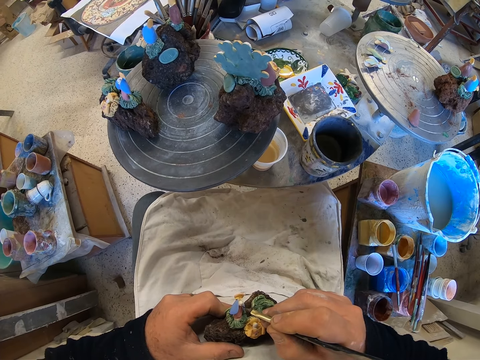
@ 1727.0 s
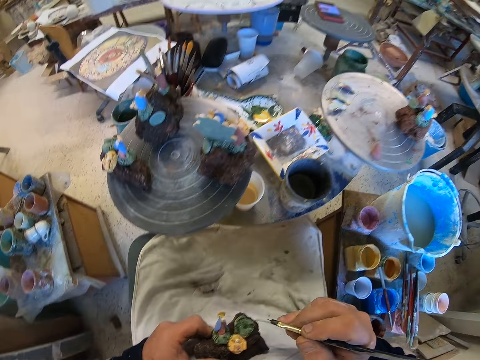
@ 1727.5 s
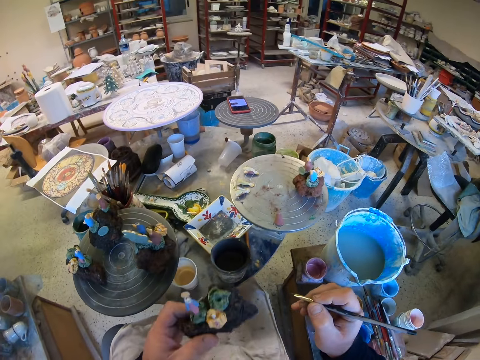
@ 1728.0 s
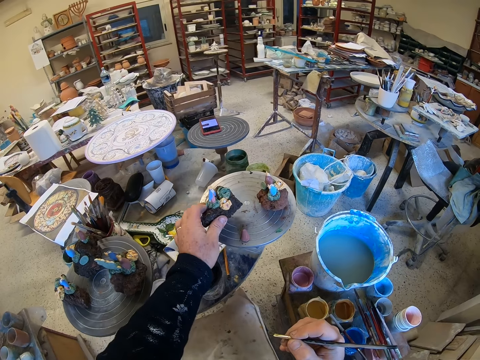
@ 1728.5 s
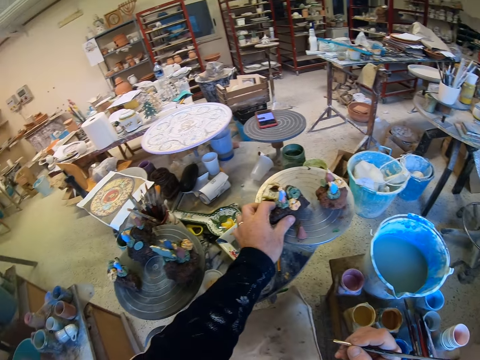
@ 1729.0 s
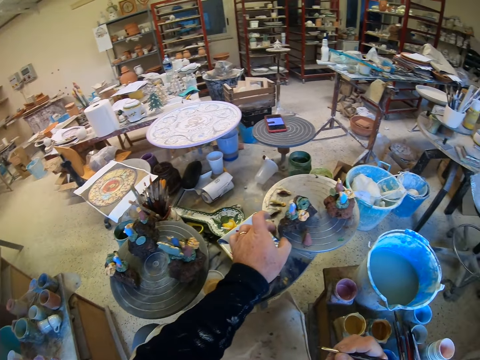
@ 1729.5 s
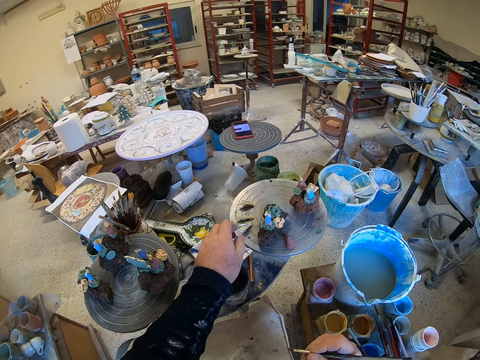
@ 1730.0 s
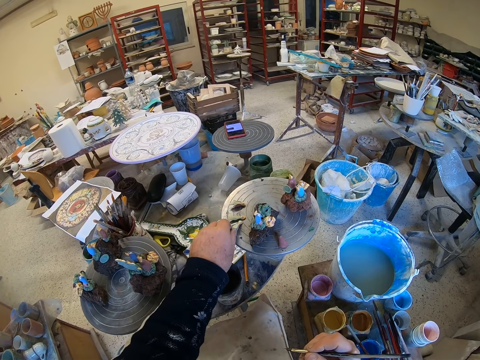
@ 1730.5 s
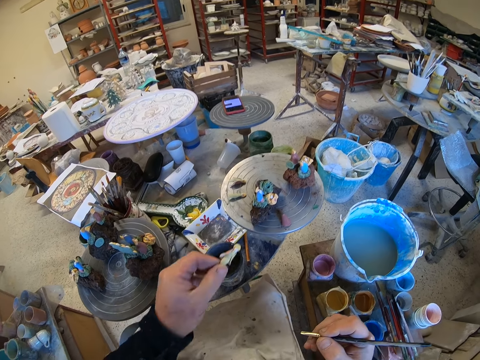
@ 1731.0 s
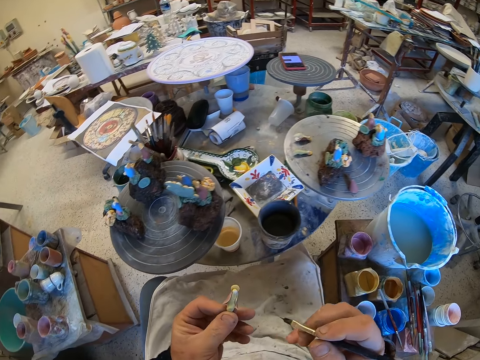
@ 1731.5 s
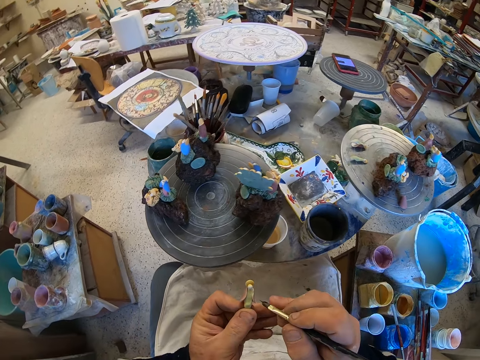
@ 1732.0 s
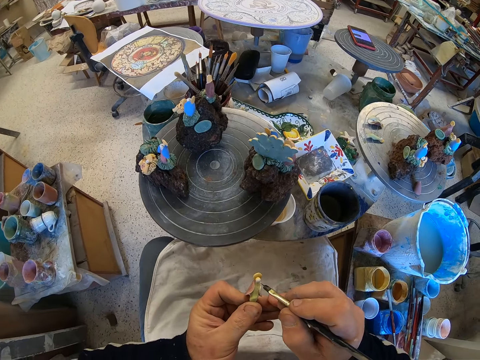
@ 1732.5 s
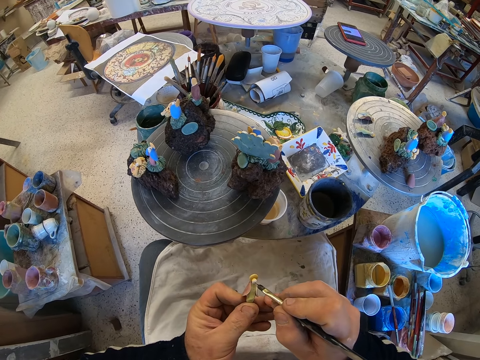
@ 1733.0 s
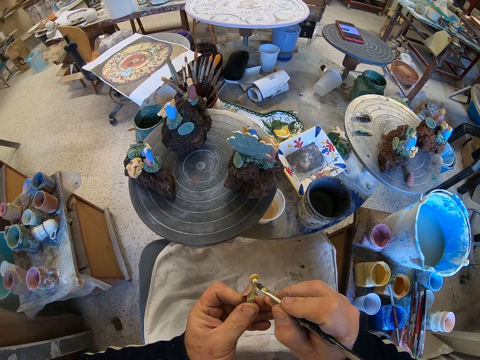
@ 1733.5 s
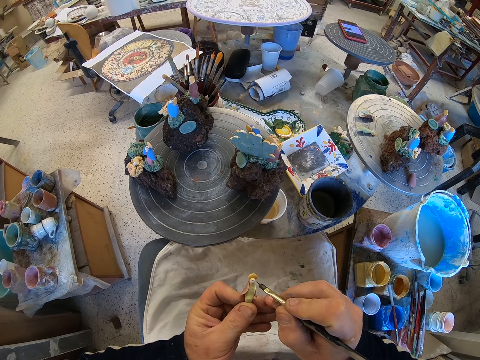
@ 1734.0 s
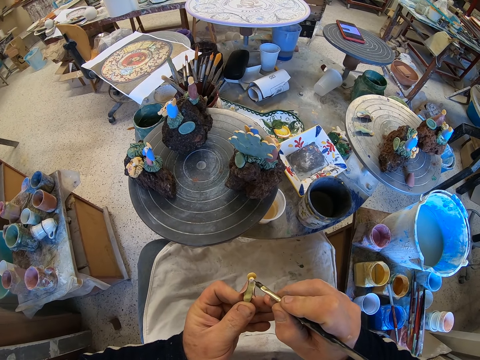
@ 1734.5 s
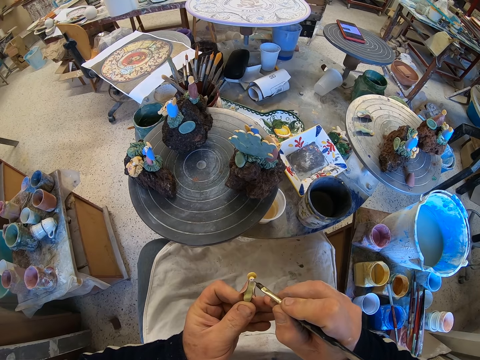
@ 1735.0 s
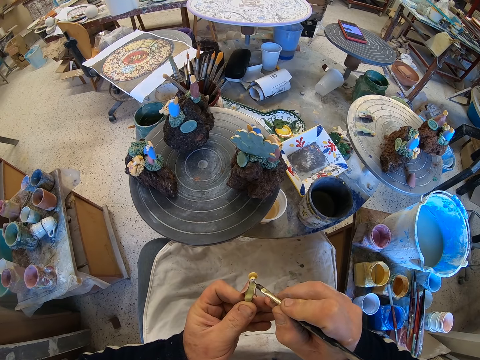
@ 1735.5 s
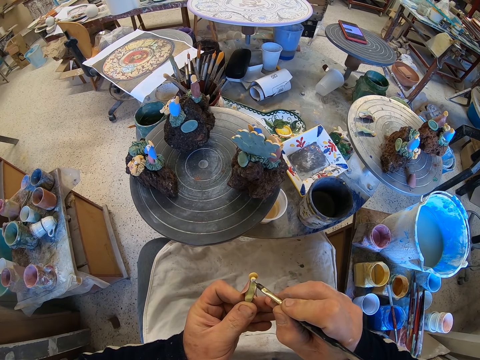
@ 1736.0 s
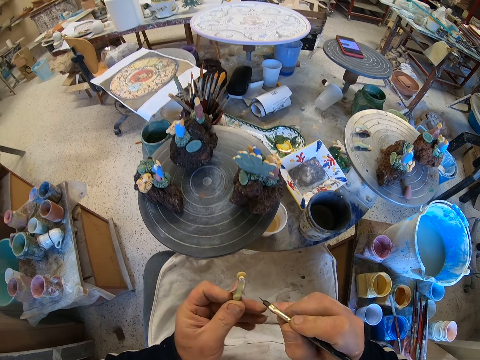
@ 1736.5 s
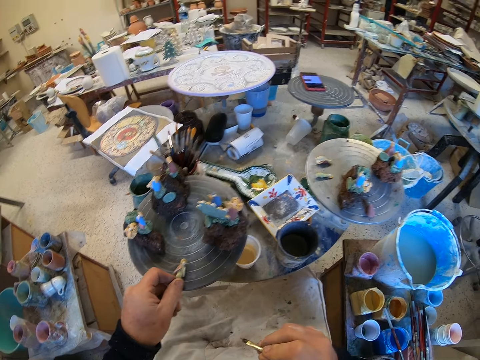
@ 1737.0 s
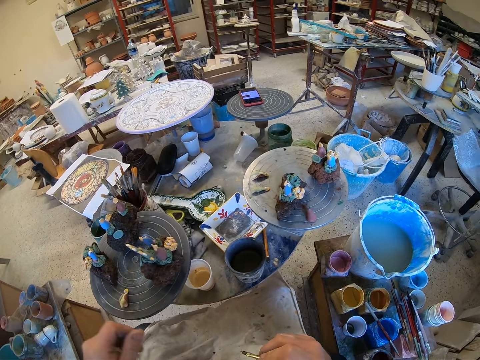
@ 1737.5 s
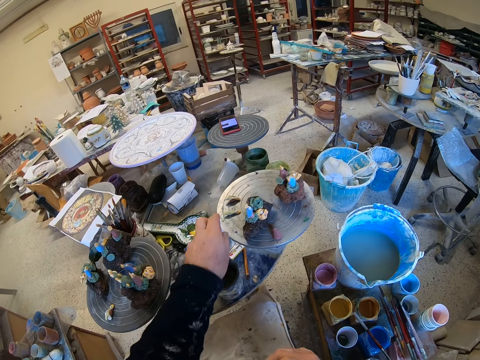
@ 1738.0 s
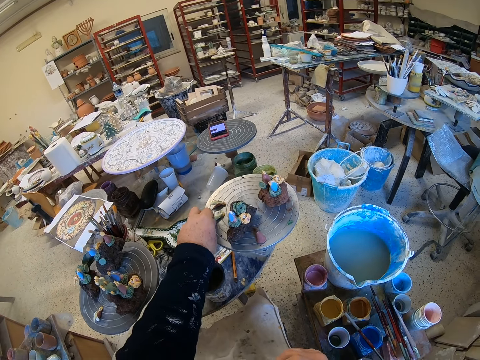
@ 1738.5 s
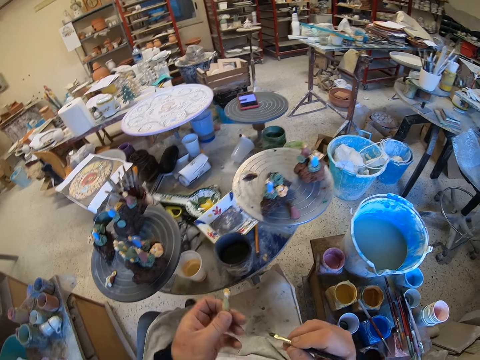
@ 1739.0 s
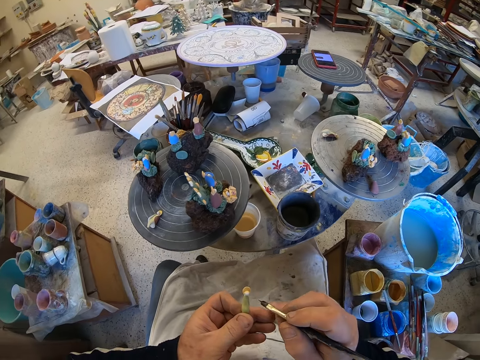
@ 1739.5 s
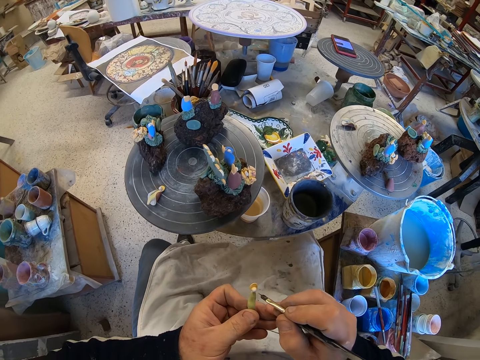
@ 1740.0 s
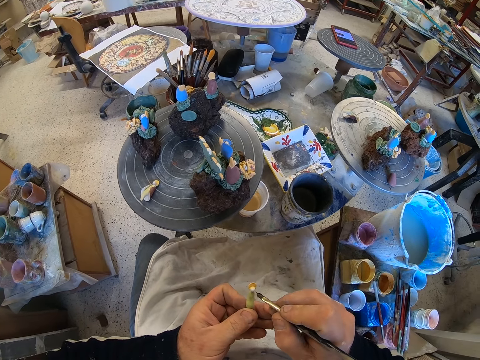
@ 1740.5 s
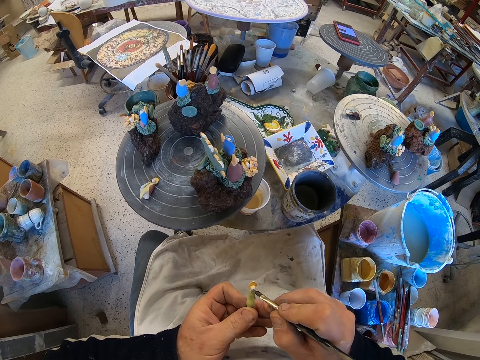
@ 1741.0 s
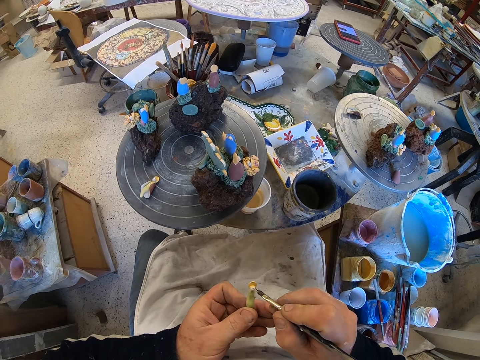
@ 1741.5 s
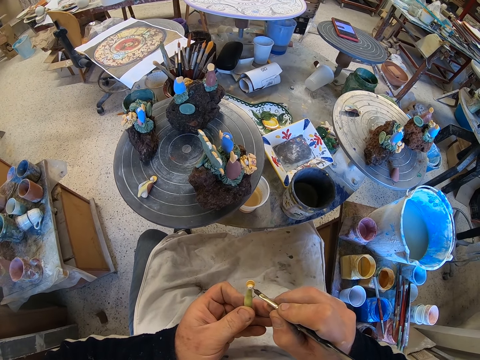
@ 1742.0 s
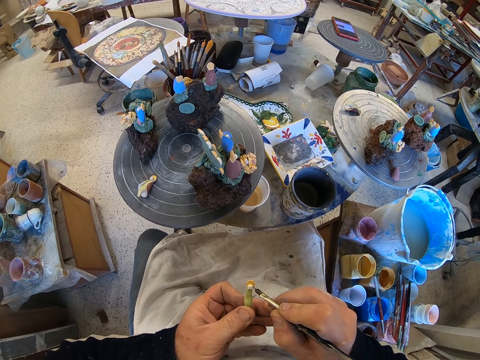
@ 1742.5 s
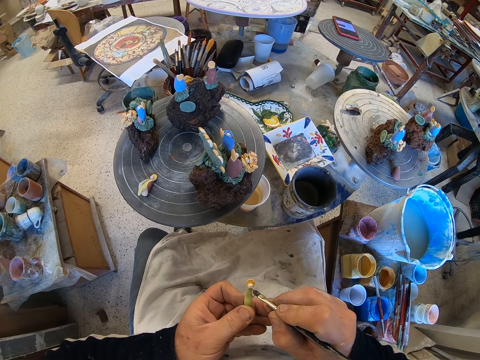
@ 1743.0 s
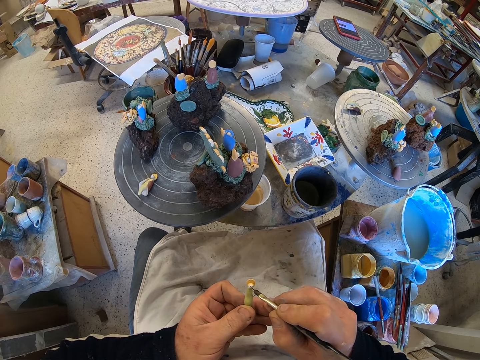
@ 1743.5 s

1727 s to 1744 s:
The camera wearer places the figurine on a table. They lift a shell from the table. They paint the shell. They place the shell on the table. They lift the shell from the table. They paint the shell.

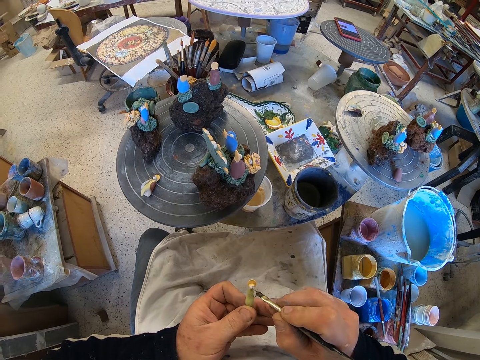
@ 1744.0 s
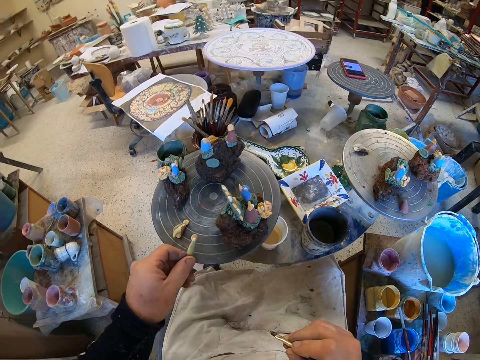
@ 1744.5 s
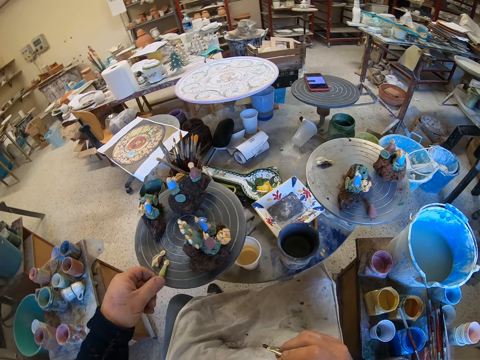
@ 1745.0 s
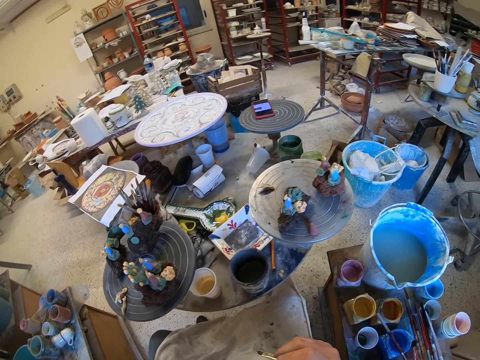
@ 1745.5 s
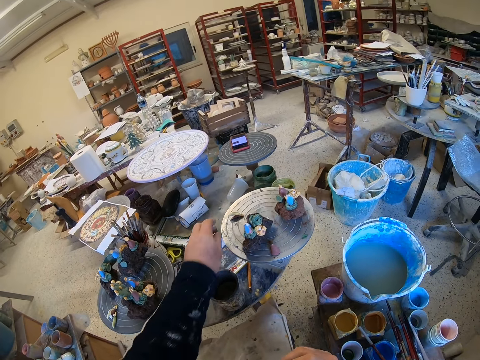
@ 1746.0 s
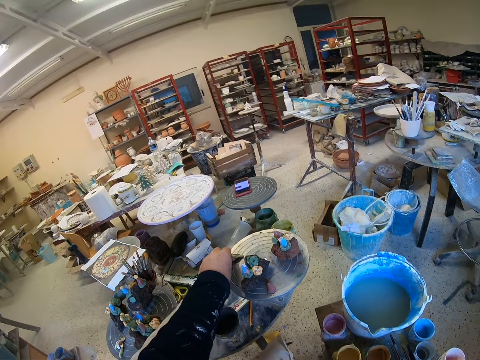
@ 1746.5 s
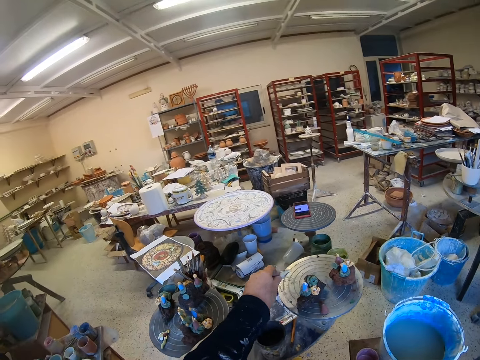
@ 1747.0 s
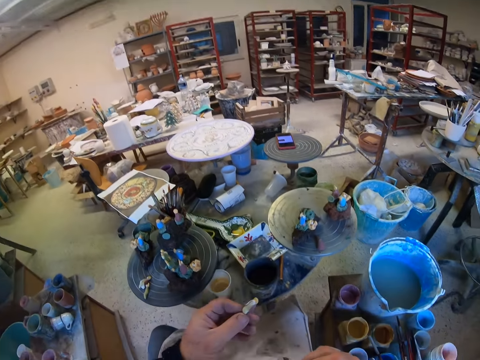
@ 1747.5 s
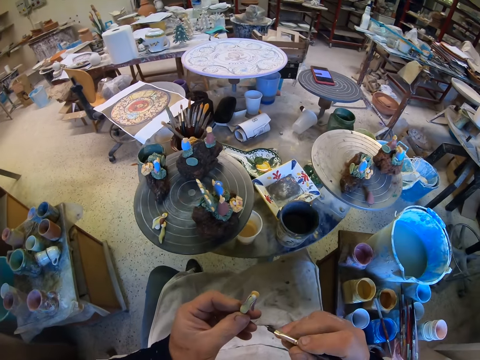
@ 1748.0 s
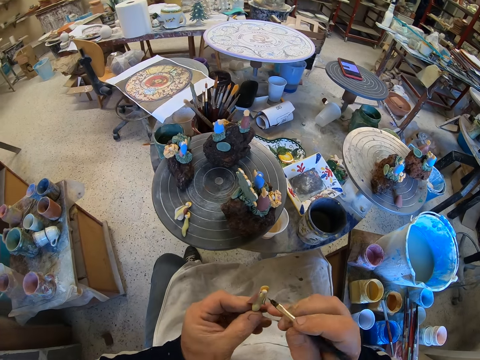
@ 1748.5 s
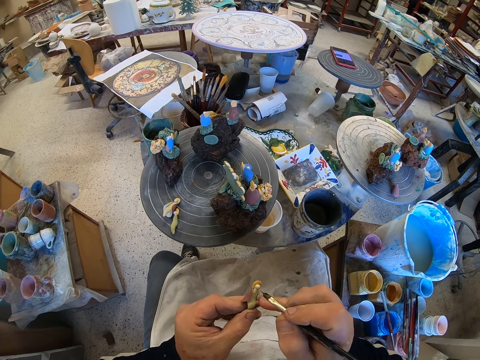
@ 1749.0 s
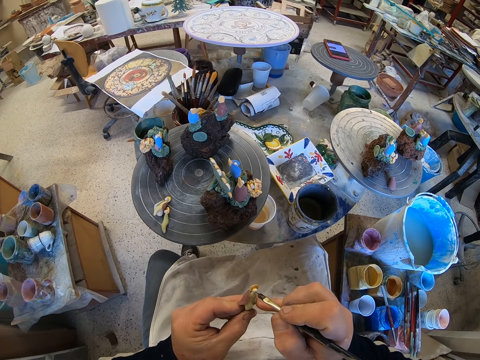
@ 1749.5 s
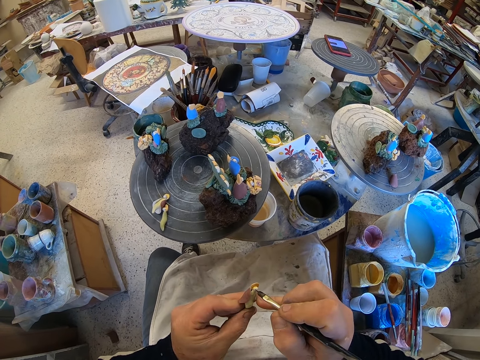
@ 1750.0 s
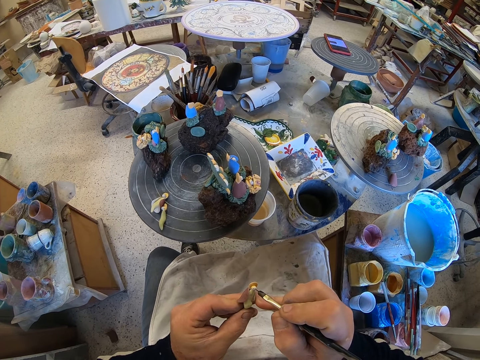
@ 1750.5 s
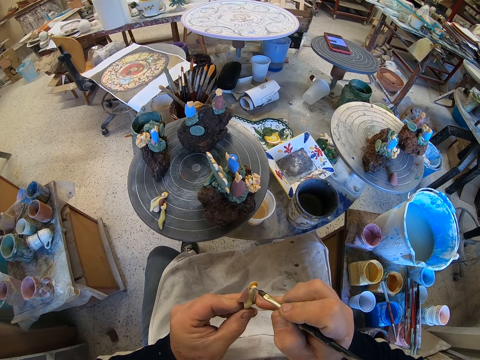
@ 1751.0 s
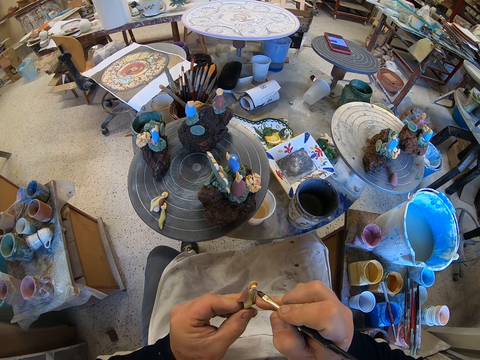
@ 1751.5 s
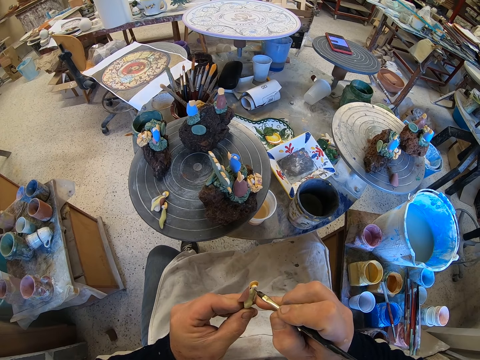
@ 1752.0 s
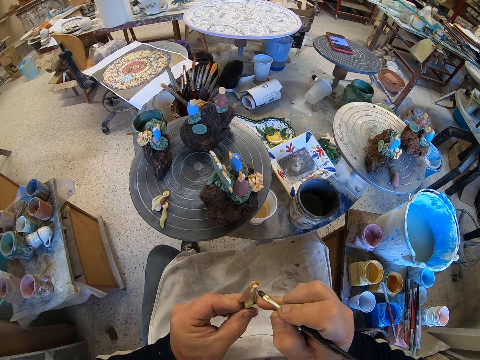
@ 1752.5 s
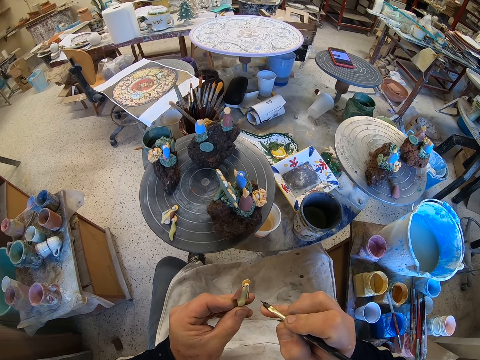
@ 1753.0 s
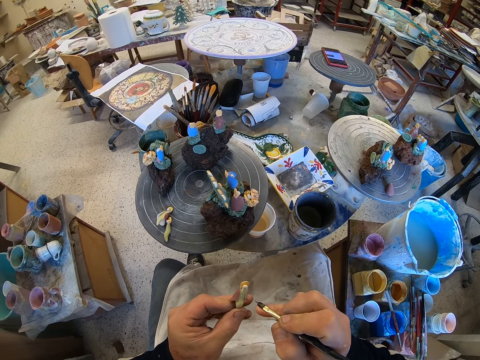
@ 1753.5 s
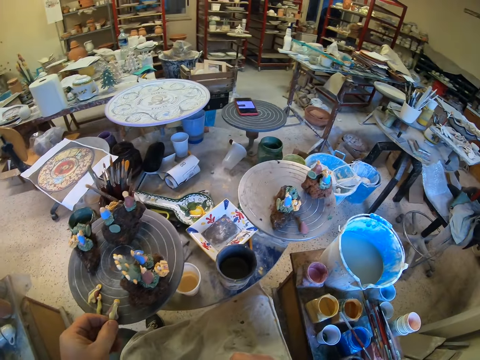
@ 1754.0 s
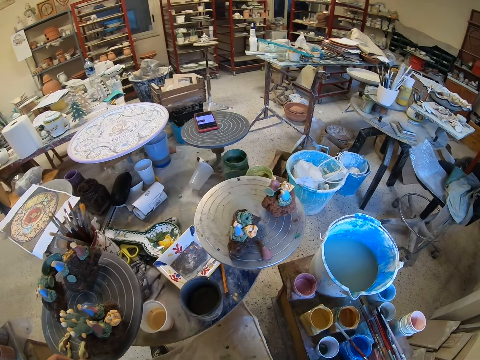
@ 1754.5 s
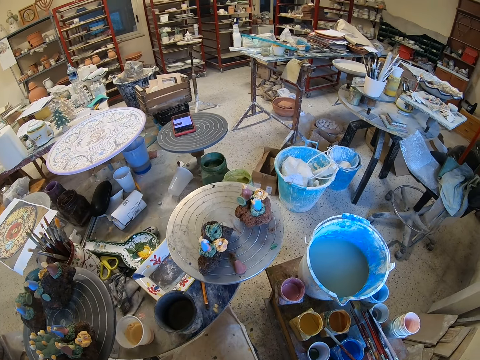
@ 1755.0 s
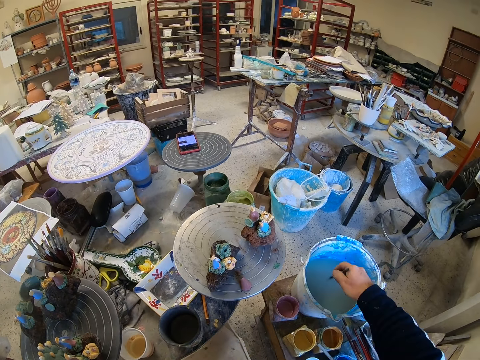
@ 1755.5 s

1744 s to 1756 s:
The camera wearer places the shell on a table. They lift the shell from the table. They paint the shell. They place the shell on the table.
